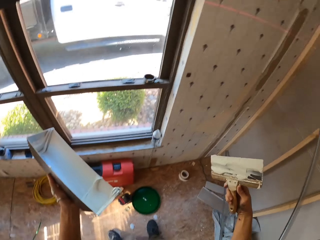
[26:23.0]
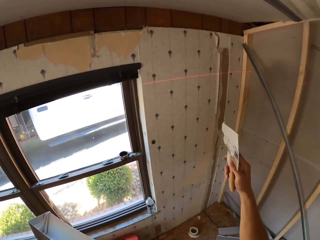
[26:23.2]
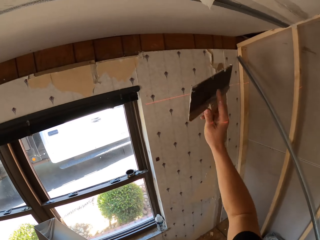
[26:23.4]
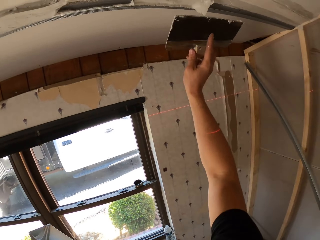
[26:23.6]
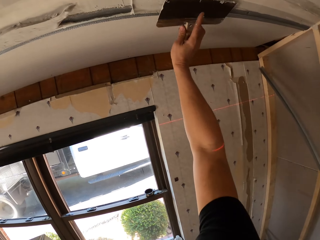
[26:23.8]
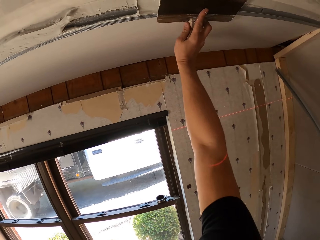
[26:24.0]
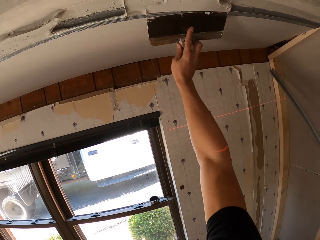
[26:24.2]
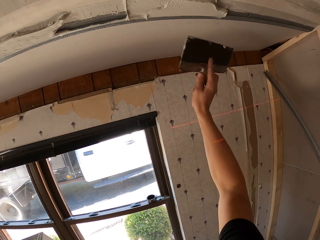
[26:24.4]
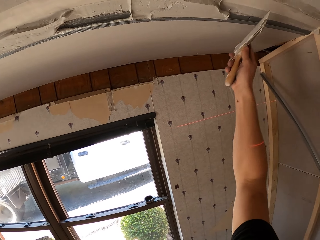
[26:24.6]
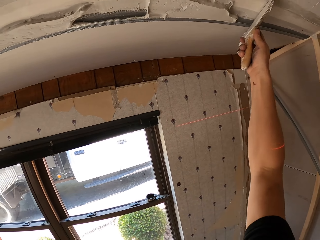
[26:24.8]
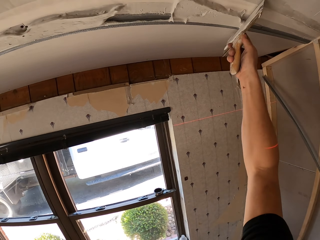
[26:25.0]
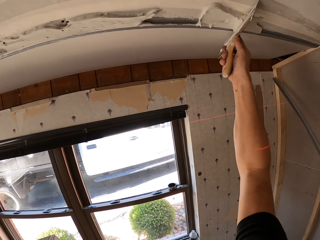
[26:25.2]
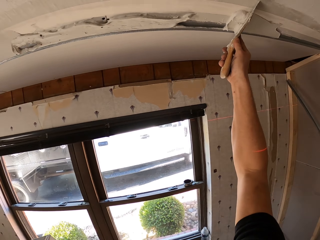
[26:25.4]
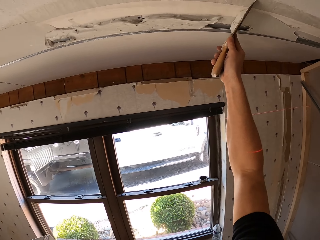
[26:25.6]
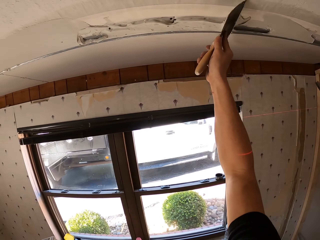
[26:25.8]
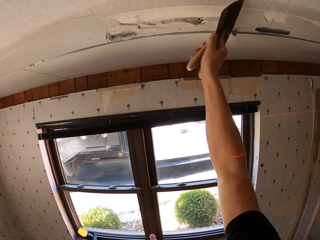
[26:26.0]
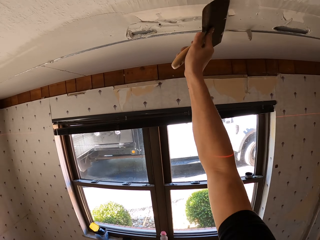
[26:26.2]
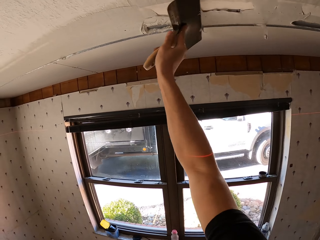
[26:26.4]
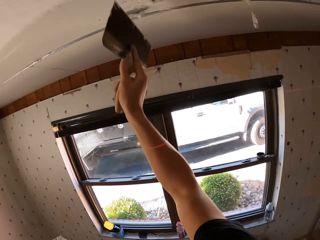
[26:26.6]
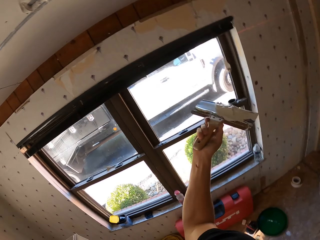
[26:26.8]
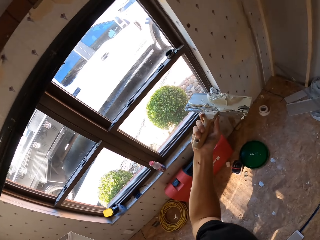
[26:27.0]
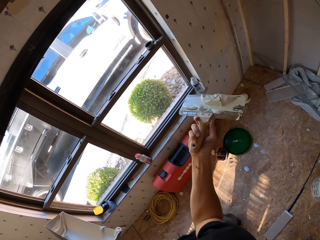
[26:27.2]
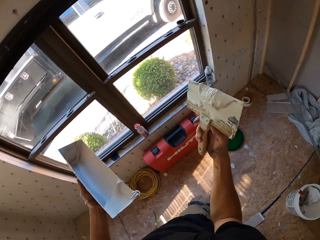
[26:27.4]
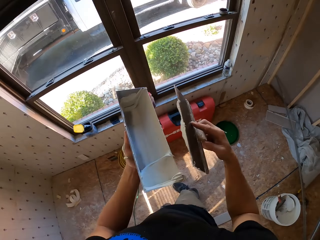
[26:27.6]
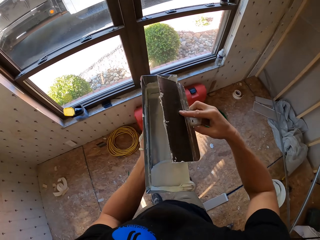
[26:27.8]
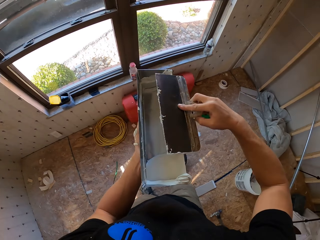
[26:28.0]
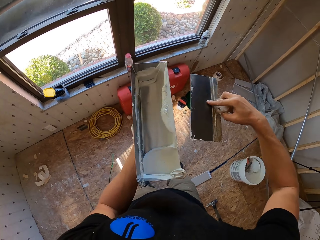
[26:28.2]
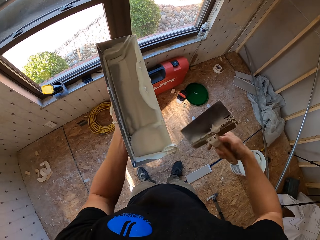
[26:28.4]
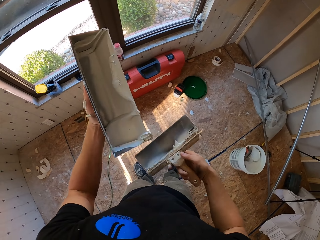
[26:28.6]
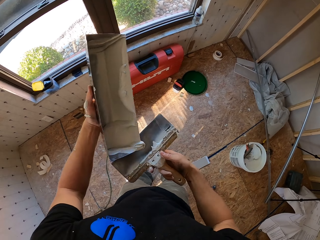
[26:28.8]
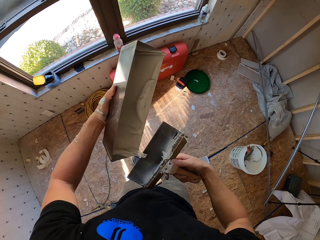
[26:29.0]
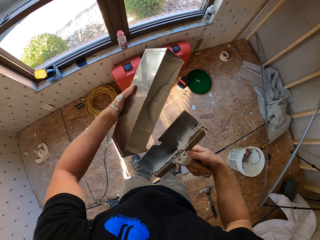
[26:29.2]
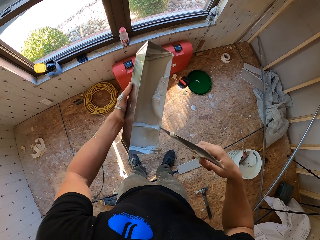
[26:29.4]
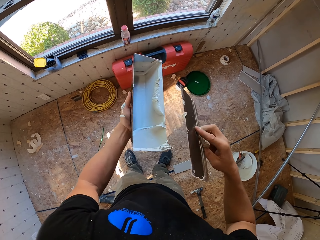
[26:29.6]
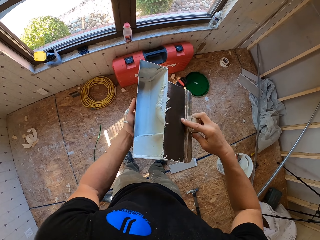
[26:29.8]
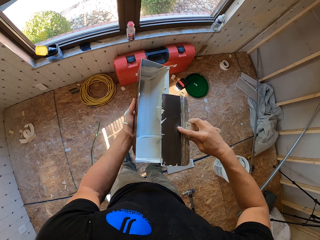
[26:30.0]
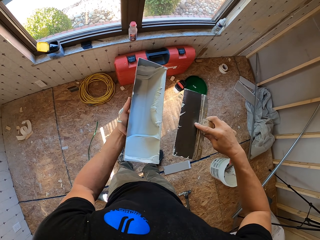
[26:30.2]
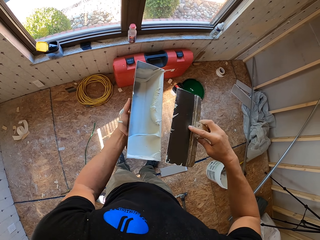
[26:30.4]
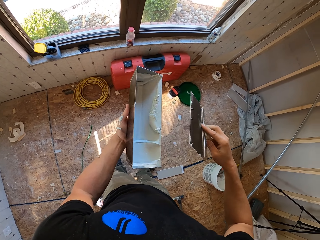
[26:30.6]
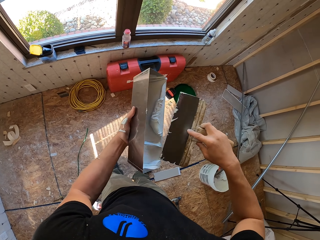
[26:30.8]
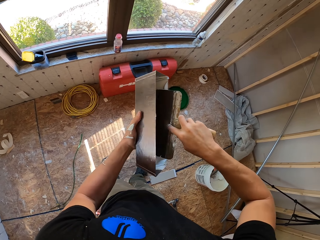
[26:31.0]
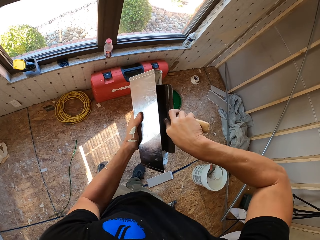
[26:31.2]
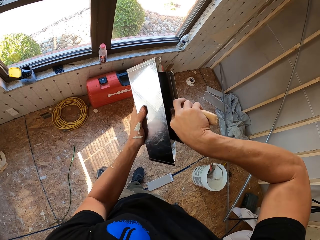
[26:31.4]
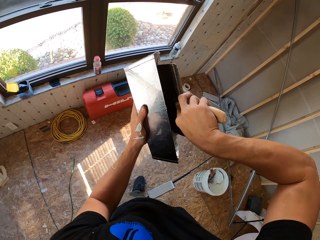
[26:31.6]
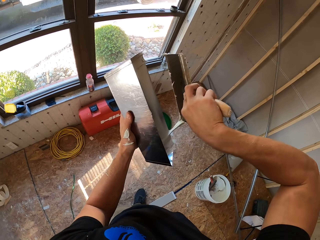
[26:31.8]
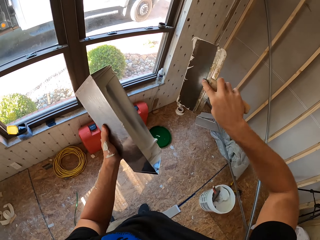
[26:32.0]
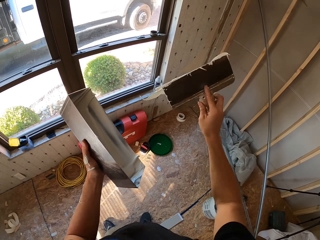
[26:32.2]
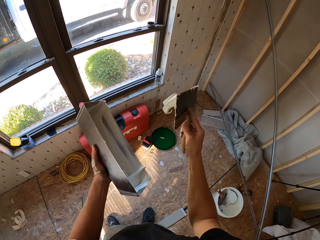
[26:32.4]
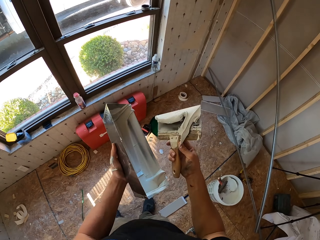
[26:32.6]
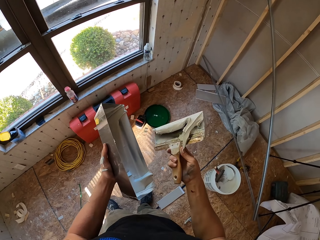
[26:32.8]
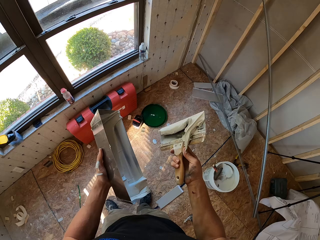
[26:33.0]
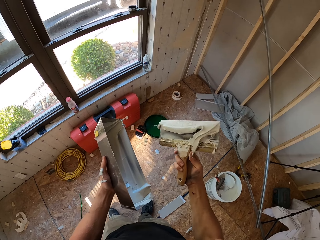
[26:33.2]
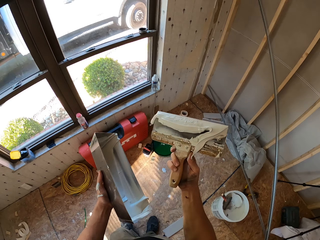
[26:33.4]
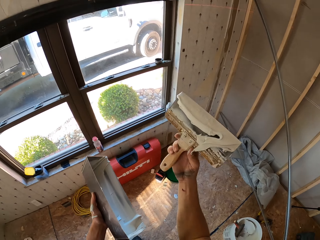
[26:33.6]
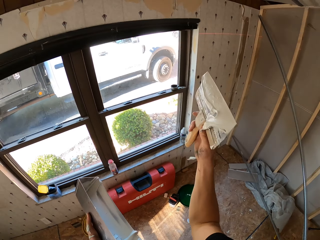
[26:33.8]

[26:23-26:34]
The camera wearer paints on the slab with a scraper or trowel. They collect paint drops from the slab with the trowel. They scrub paint from the scraper on the paint container. They collect paint with the trowel. They remove paint from the trowel. They scoop paint with the scraper.

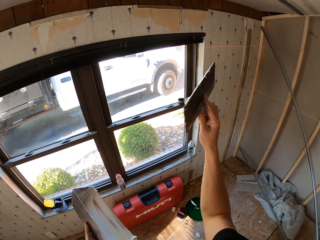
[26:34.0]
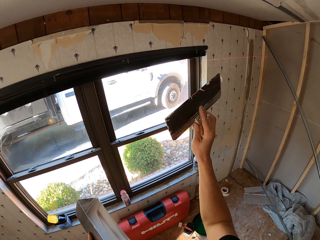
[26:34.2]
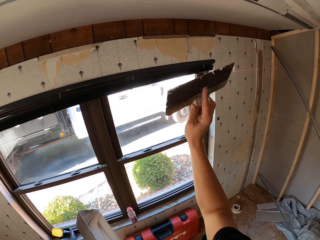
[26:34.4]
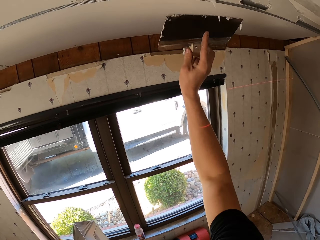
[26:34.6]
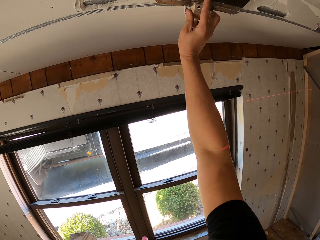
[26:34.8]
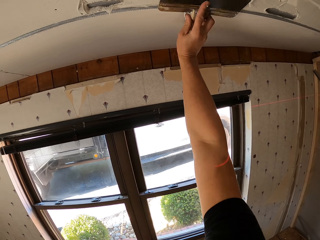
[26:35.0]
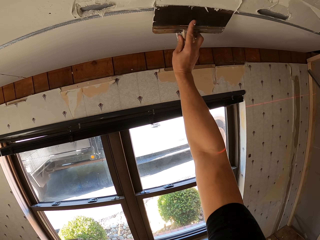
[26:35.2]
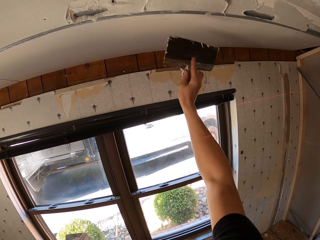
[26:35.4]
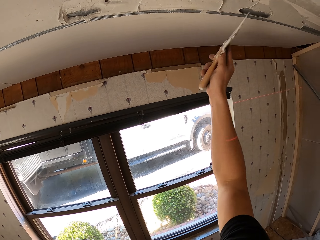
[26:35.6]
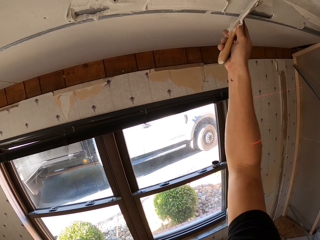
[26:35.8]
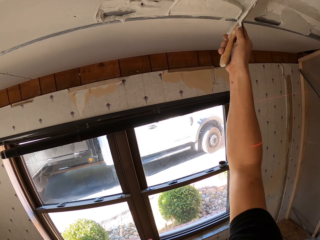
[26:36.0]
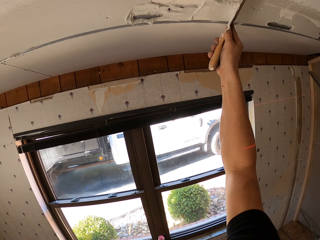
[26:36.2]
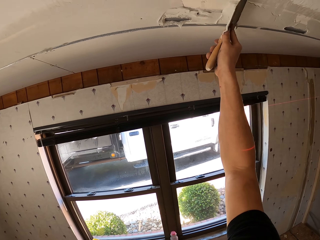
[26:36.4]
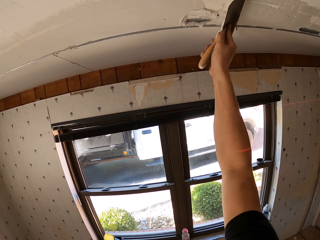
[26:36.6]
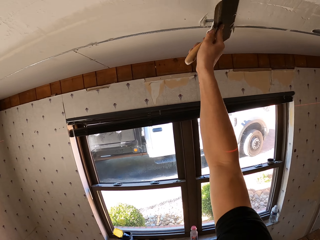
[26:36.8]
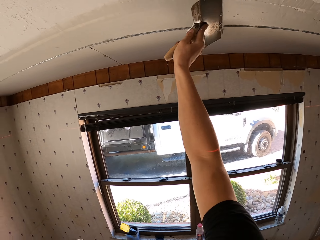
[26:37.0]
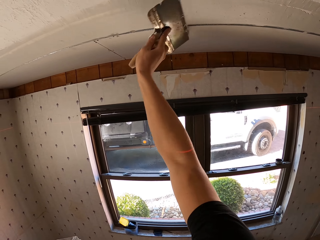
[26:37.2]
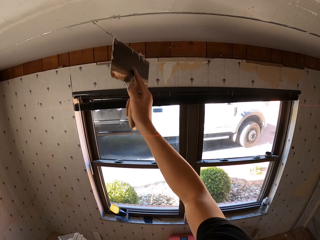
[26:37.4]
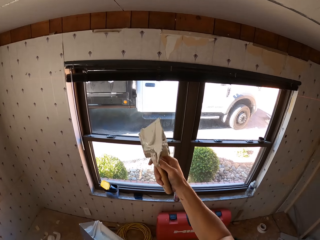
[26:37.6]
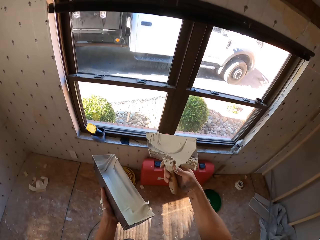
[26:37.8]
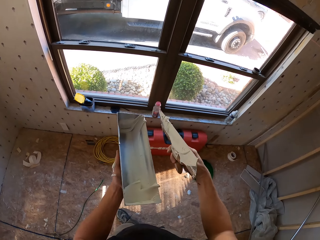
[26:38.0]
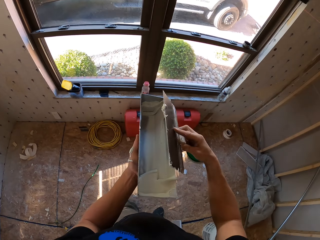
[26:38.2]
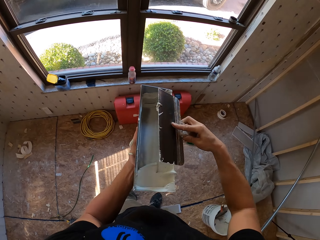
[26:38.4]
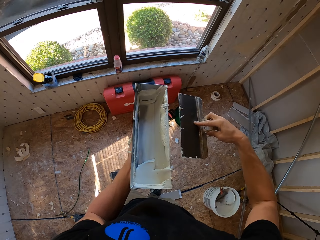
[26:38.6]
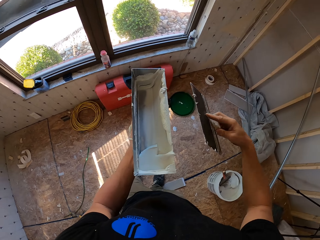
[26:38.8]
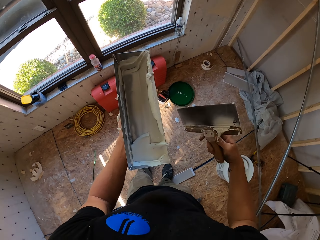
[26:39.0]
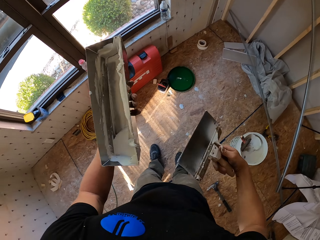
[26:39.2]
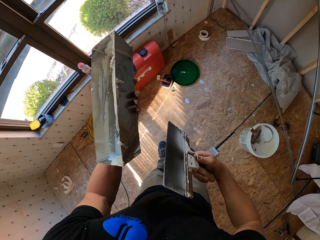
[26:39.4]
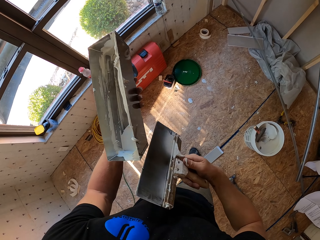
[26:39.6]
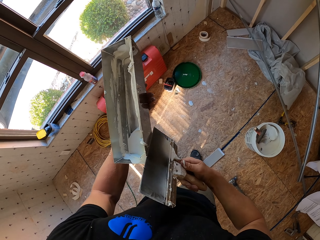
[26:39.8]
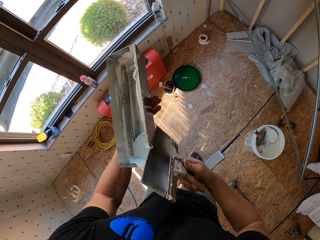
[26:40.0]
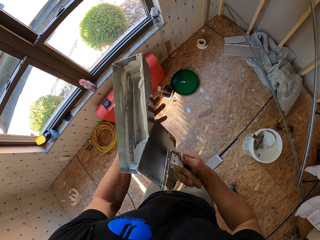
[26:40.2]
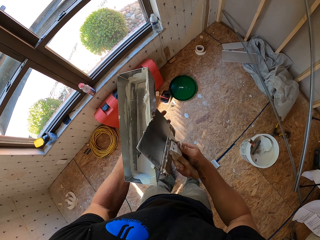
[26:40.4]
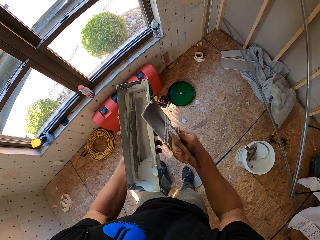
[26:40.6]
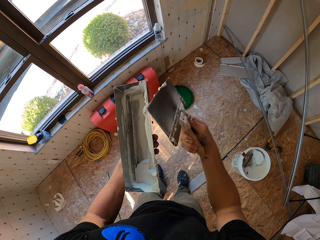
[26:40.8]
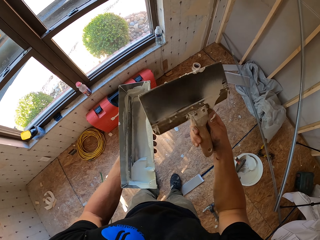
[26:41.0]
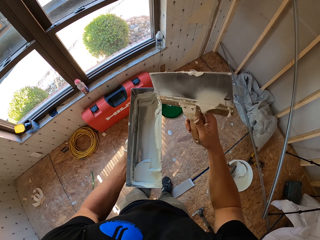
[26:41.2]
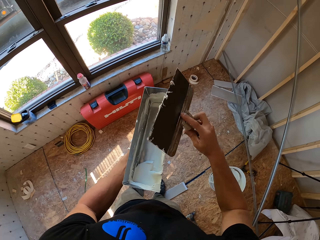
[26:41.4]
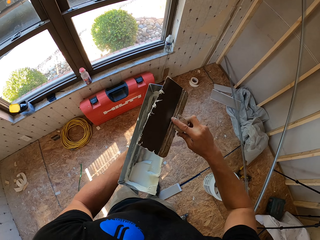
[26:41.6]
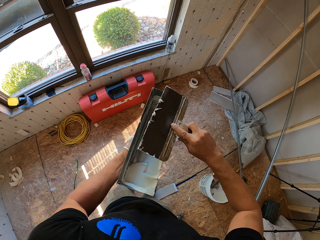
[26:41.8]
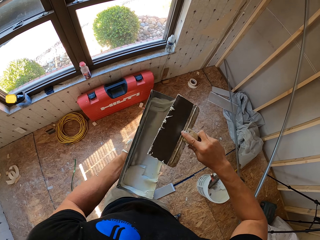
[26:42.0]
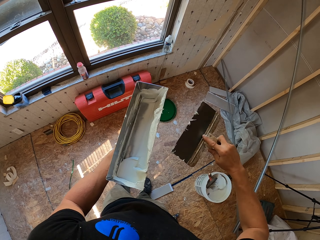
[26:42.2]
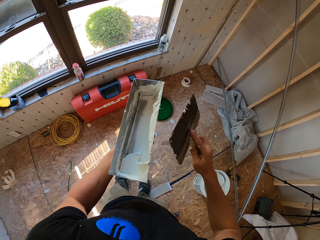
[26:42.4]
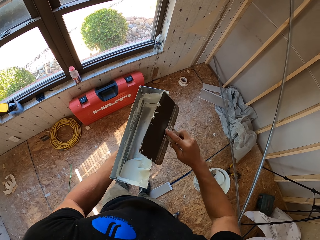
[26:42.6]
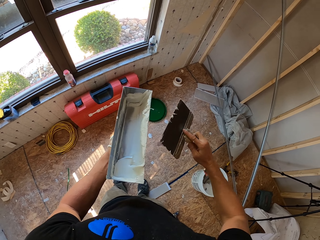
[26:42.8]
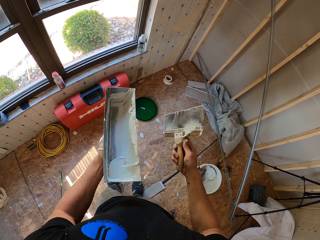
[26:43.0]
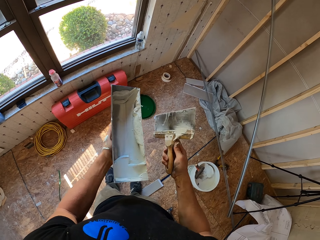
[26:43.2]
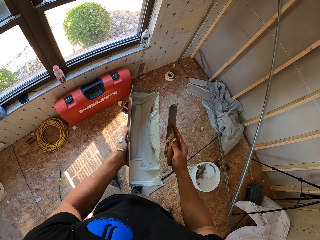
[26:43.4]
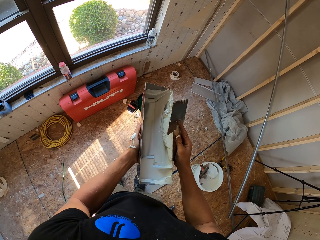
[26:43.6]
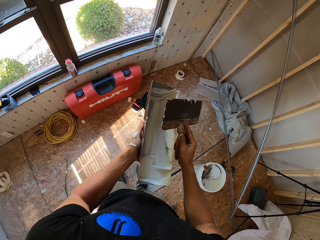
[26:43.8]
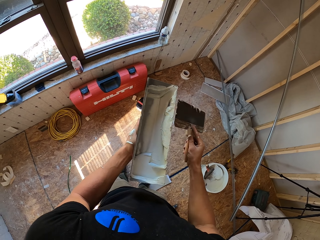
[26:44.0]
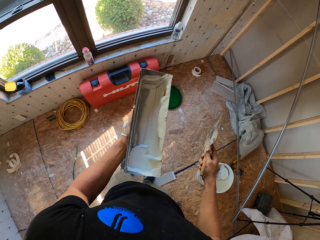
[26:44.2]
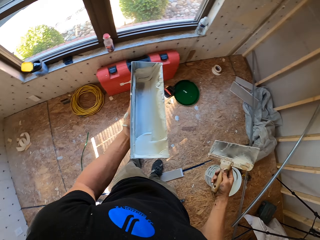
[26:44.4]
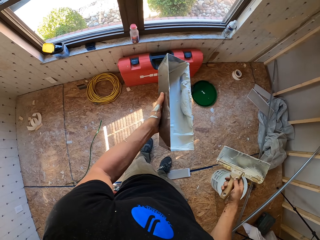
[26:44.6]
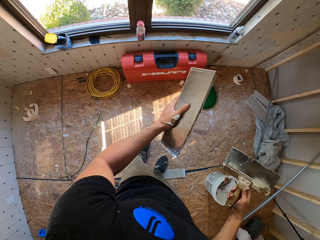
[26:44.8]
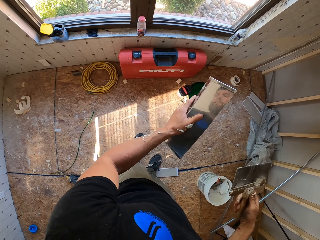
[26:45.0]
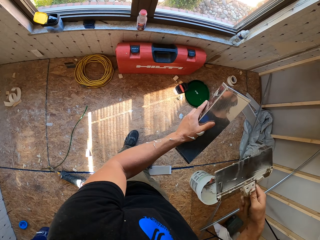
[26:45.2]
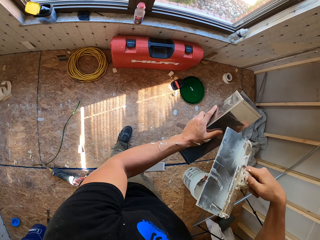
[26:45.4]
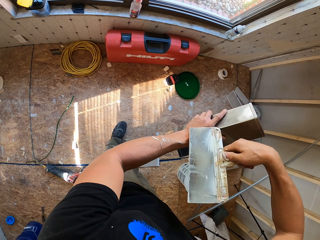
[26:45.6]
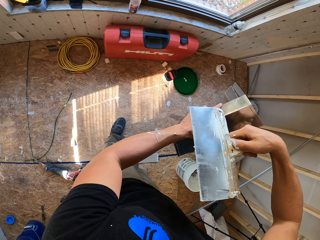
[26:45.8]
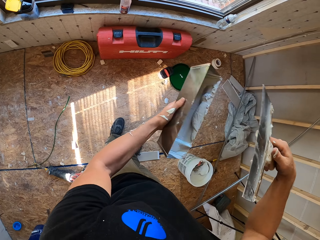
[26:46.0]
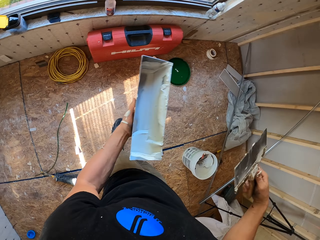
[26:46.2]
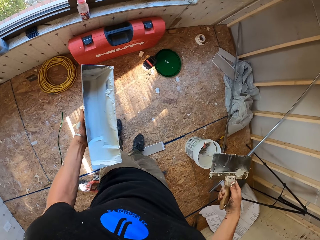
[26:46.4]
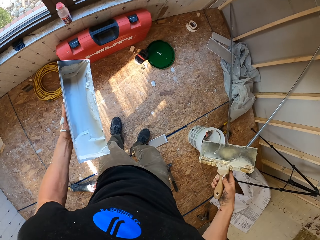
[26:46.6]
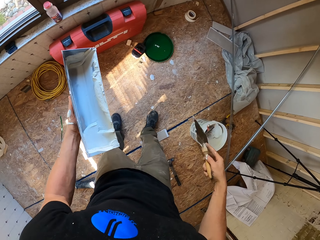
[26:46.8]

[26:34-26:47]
The camera wearer paints on the slab with a scraper or trowel. They scrub paint from the scraper on the paint container. They scrub paint from the container edge with the scraper. They collect paint with the trowel. They scrub paint from the scraper on the paint container. They touch paint.
